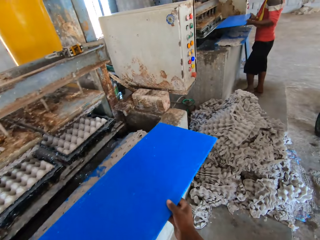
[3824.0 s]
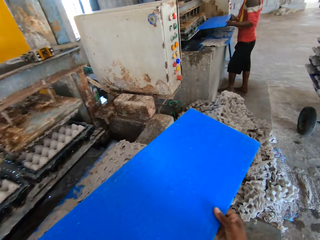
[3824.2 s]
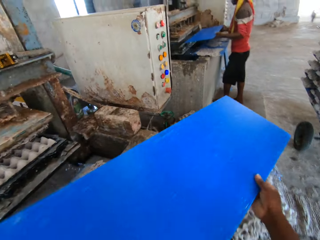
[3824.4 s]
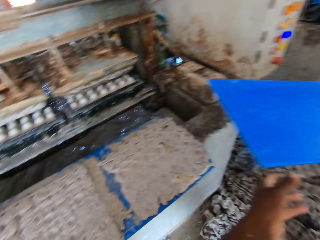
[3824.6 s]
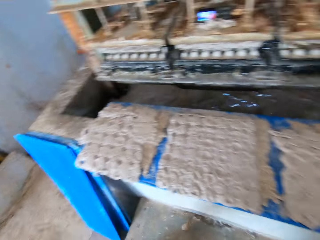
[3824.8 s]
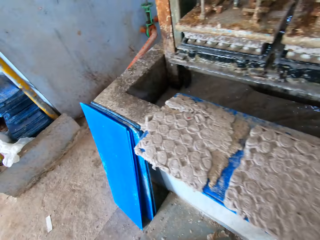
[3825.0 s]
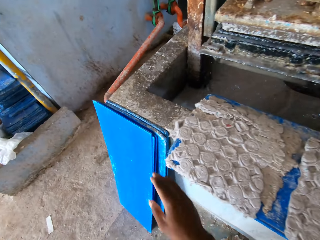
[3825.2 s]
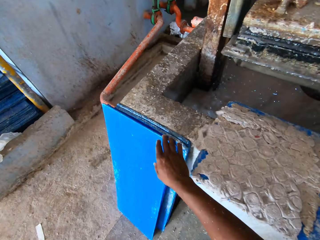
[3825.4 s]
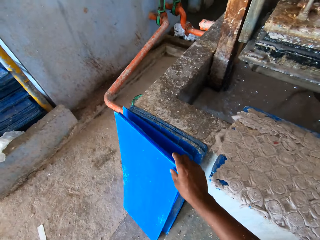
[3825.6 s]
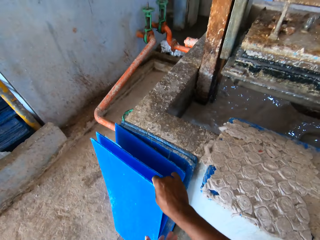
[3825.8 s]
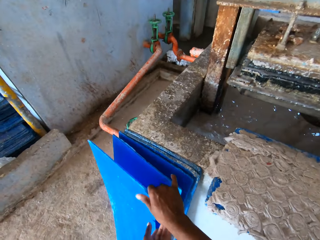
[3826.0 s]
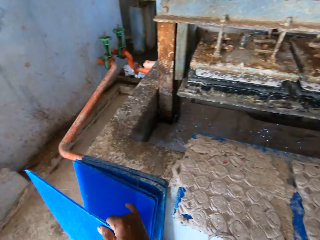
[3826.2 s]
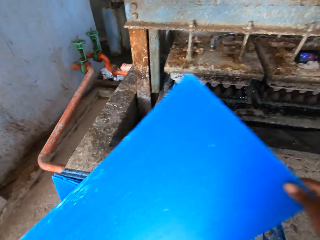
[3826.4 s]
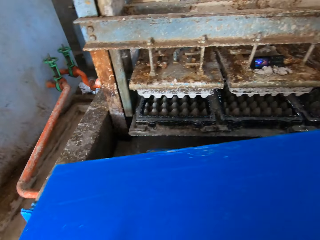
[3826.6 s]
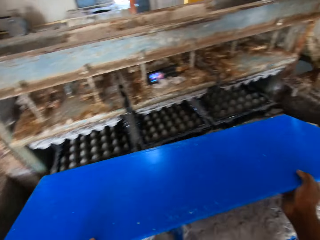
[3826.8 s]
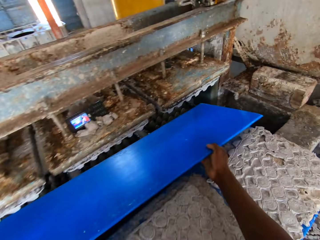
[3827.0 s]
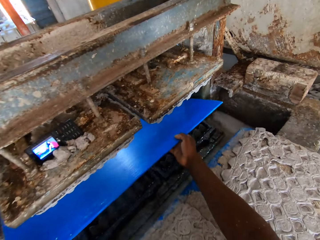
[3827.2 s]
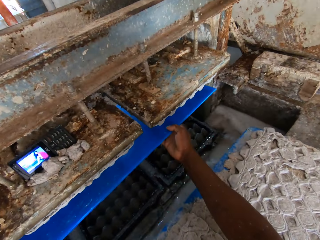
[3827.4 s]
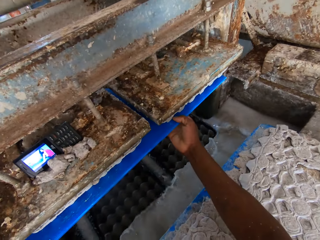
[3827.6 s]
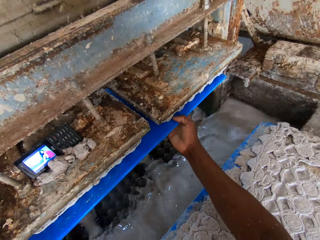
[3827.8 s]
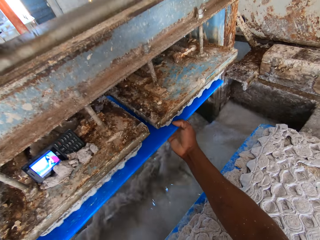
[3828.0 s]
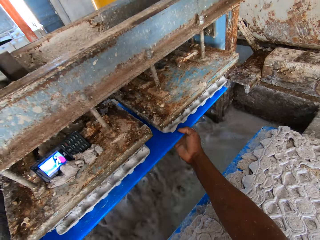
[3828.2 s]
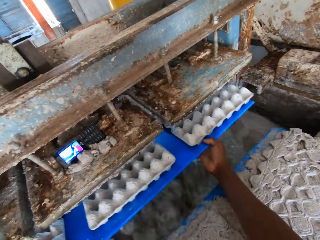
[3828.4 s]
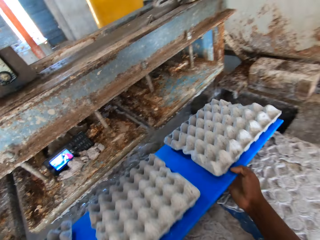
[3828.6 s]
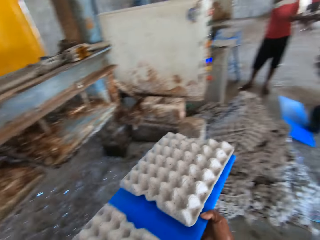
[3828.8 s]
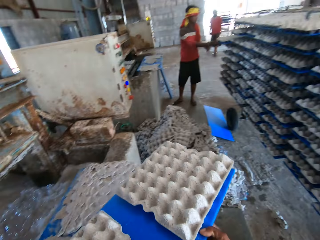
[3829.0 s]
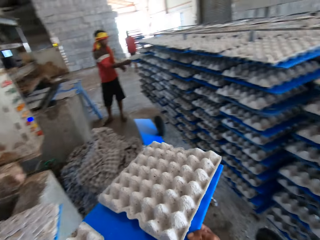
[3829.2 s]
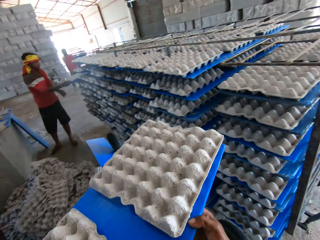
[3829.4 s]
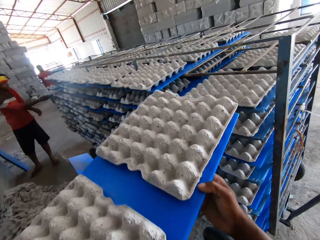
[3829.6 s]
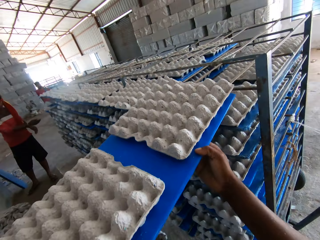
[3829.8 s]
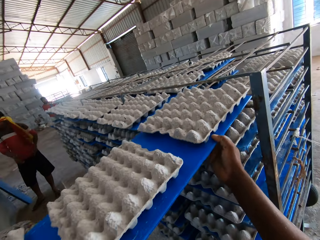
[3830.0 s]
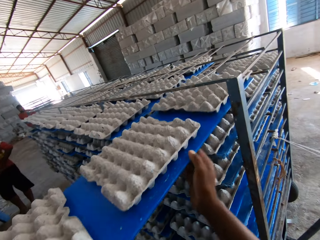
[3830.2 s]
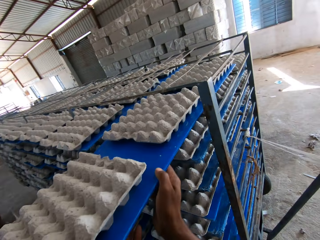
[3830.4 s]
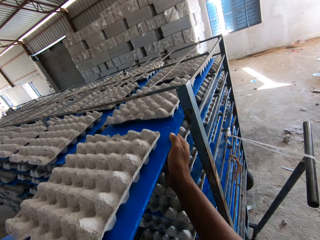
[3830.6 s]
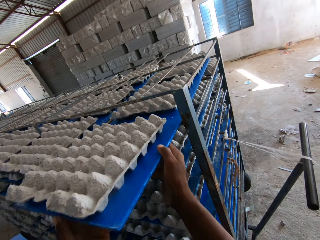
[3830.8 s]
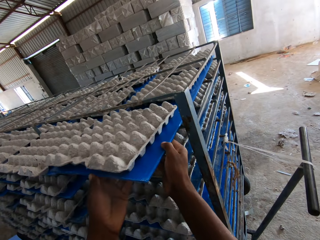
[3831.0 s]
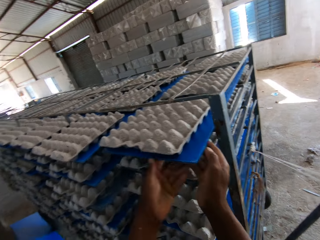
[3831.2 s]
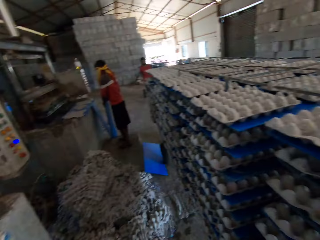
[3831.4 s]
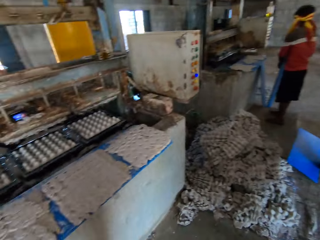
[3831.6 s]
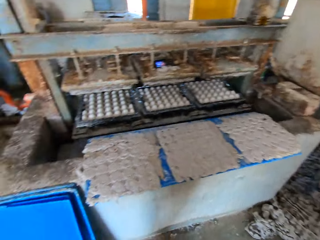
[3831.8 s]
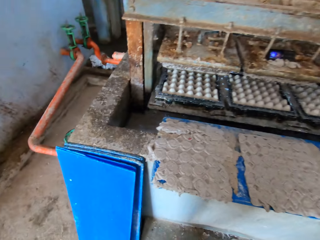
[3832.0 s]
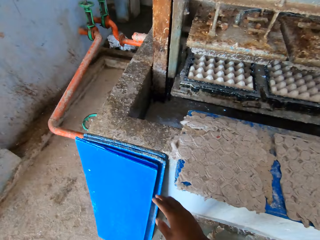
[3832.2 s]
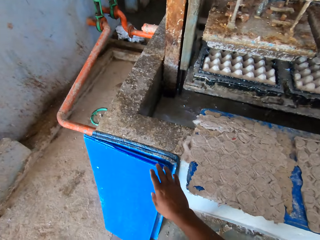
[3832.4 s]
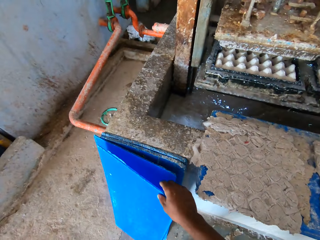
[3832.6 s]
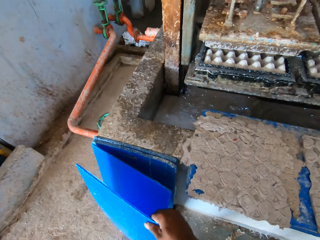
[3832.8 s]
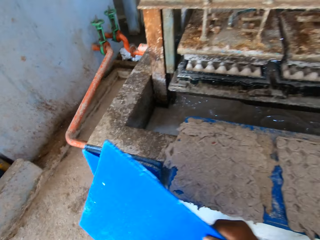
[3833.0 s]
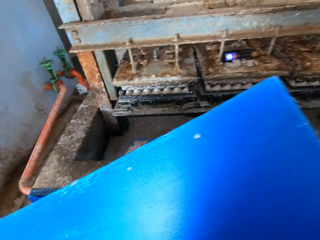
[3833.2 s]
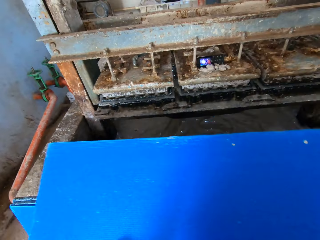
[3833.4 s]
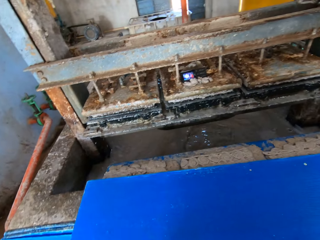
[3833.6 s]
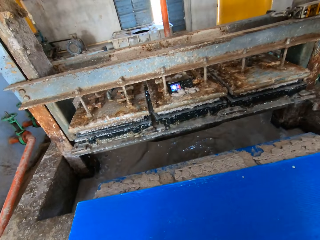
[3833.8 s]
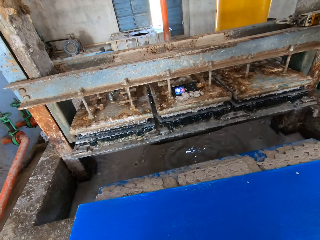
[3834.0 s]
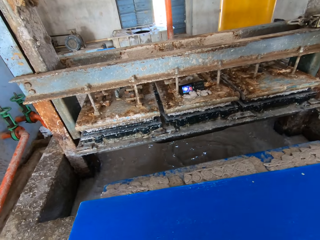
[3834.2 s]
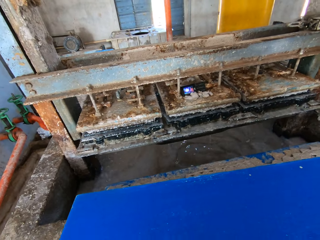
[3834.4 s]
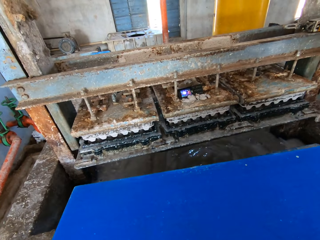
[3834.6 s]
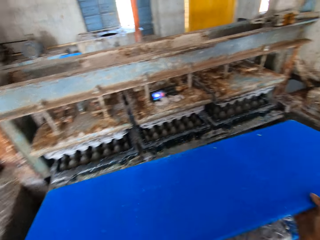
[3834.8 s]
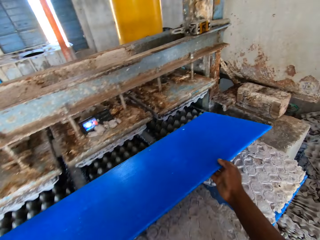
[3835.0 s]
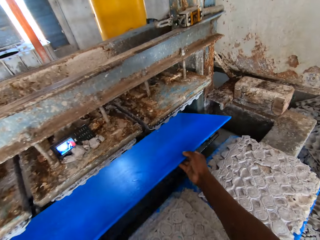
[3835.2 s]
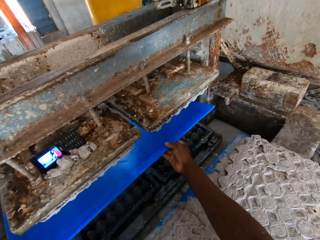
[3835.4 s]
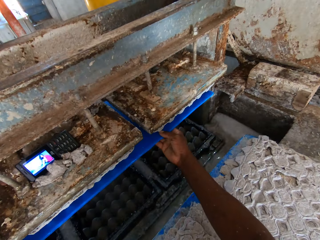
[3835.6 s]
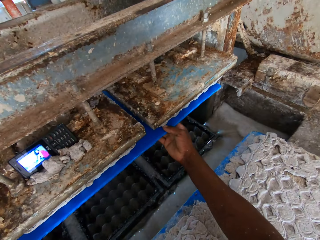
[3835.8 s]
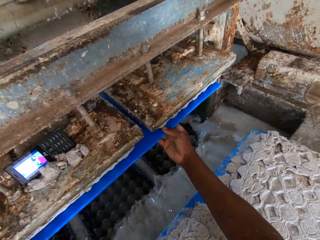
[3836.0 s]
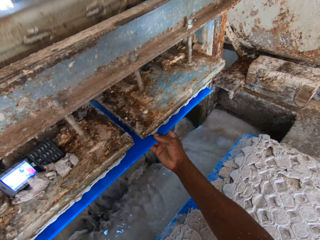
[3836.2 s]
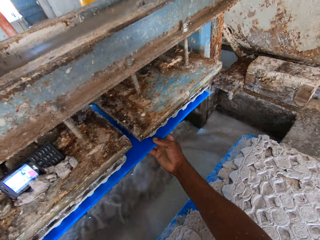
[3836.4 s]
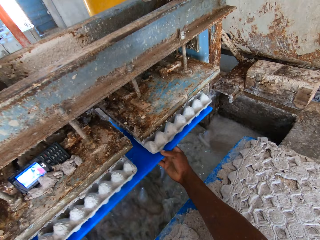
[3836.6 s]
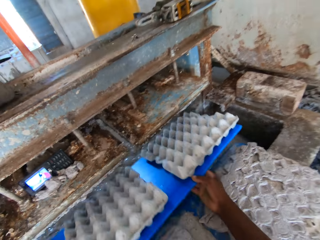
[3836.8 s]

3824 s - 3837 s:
The camera wearer picks a plastic sheet on the plastic sheet with egg trays on the ledge with both hands. A man holds the plastic sheet with both hands. The camera wearer picks a plastic sheet by the ledge on the floor with his right hand. He inserts the plastic sheet into the egg tray machine with both hands. He removes the plastic sheet together with some egg trays on it from the egg tray machine with both hands. The man slides the plastic sheet together with some egg trays in a rack with his right hand. The camera wearer slides the plastic sheet together with the egg trays in the rack with both hands. He picks a plastic sheet by the ledge on the floor with his right hand. He drops the plastic sheet on the plastic sheet with egg trays on the ledge with both hands. He picks a plastic sheet on the plastic sheet with egg trays on the ledge with both hands. He inserts the plastic sheet into the egg tray machine with both hands.

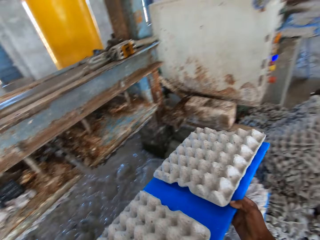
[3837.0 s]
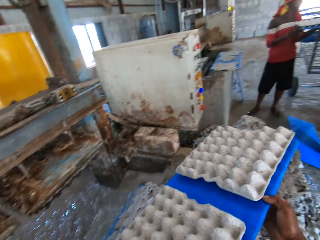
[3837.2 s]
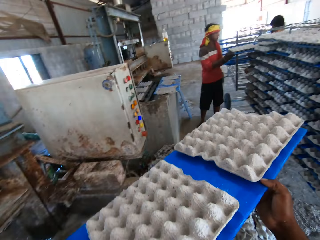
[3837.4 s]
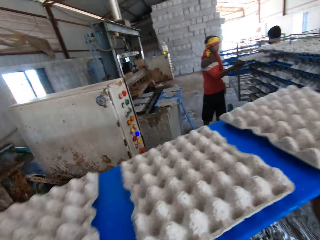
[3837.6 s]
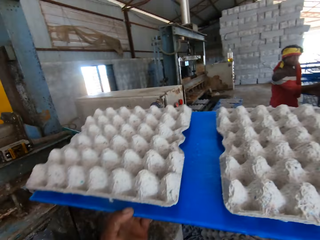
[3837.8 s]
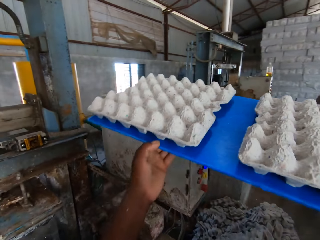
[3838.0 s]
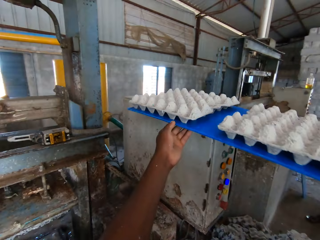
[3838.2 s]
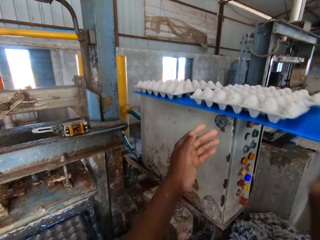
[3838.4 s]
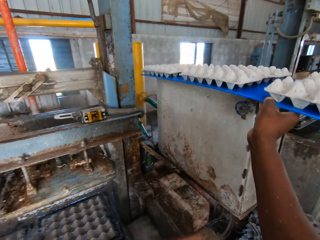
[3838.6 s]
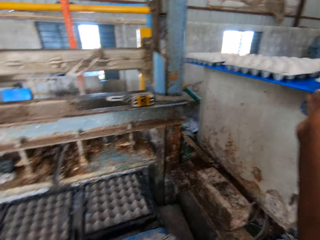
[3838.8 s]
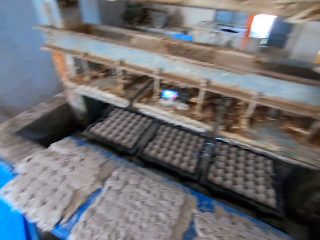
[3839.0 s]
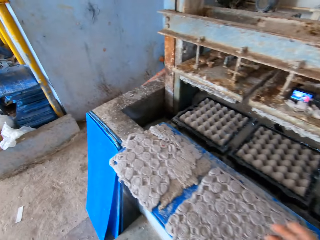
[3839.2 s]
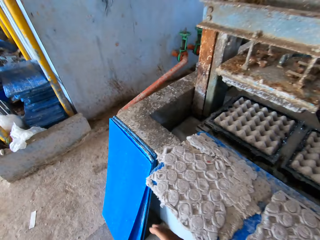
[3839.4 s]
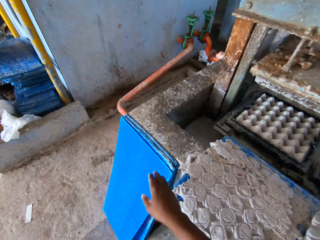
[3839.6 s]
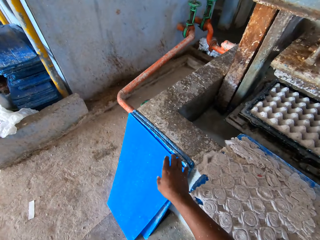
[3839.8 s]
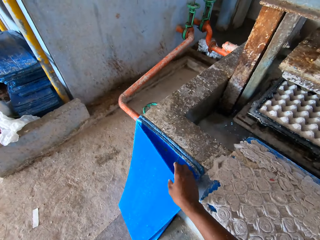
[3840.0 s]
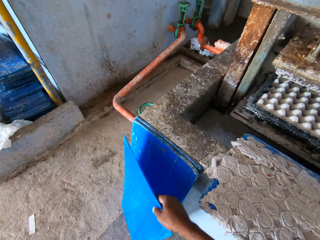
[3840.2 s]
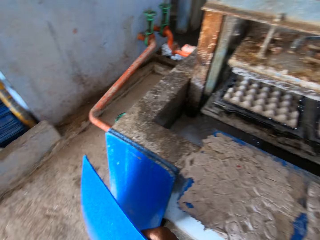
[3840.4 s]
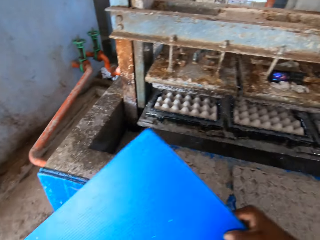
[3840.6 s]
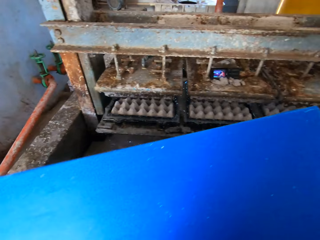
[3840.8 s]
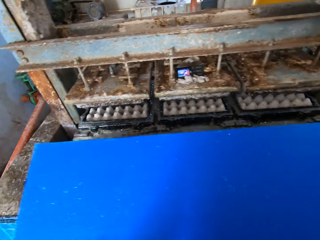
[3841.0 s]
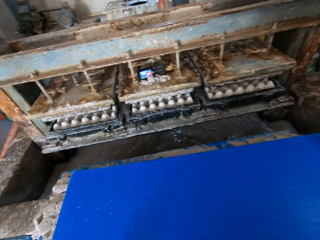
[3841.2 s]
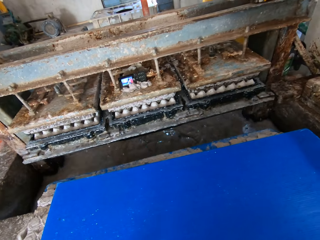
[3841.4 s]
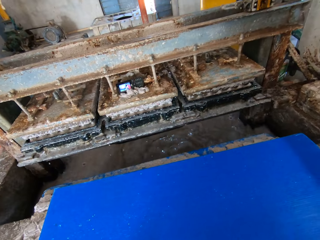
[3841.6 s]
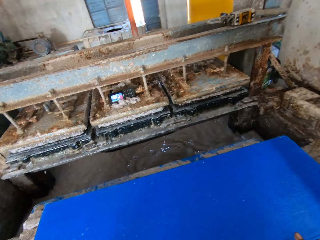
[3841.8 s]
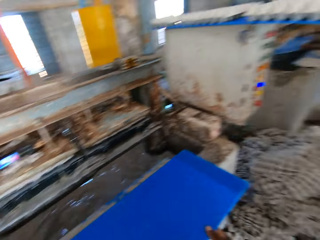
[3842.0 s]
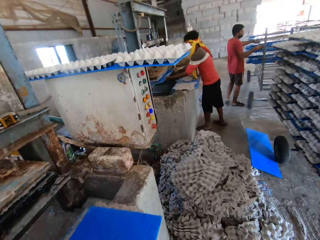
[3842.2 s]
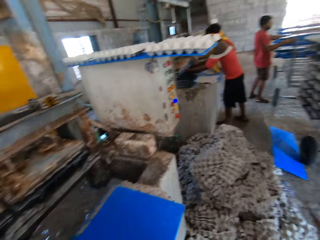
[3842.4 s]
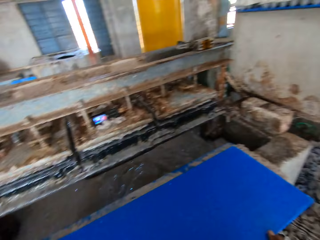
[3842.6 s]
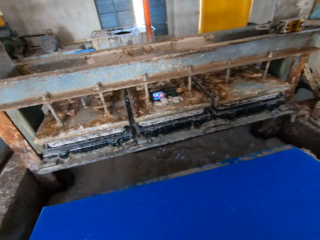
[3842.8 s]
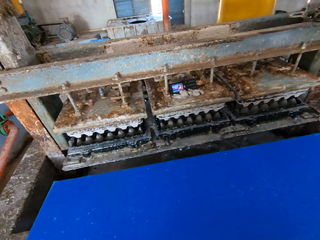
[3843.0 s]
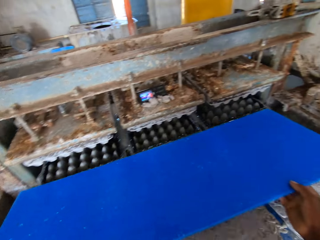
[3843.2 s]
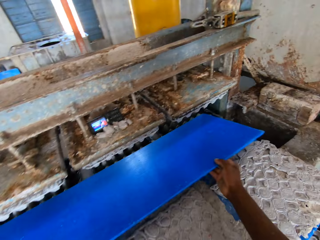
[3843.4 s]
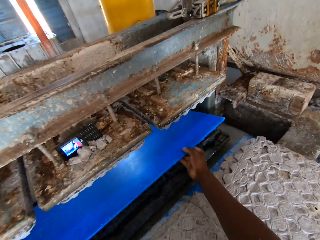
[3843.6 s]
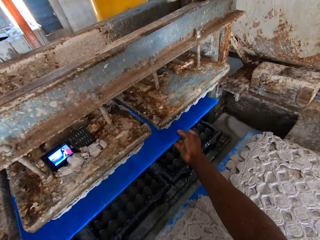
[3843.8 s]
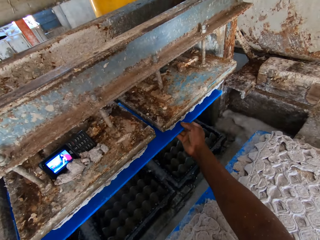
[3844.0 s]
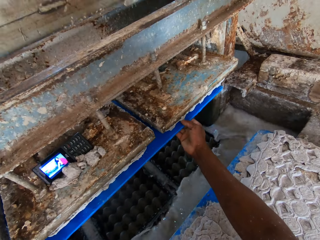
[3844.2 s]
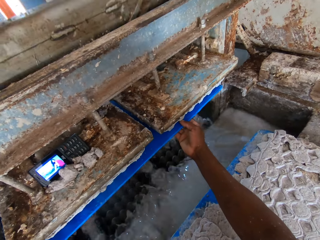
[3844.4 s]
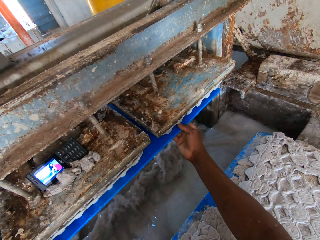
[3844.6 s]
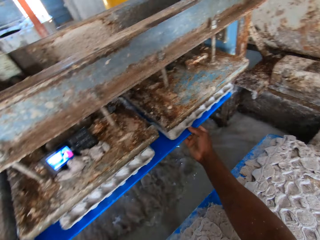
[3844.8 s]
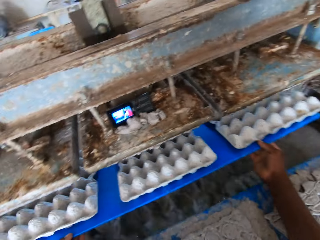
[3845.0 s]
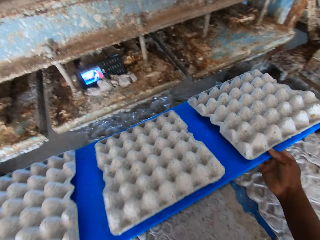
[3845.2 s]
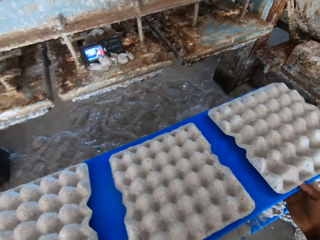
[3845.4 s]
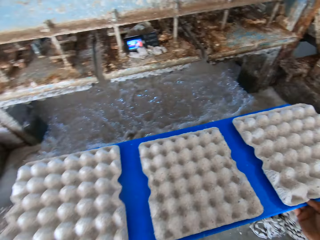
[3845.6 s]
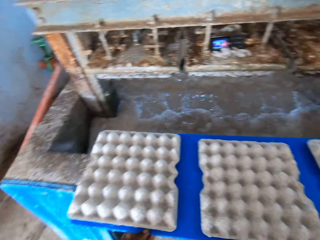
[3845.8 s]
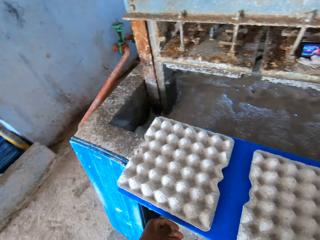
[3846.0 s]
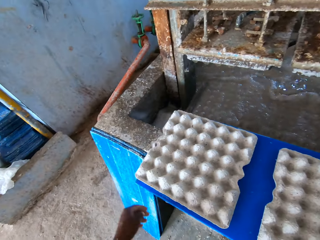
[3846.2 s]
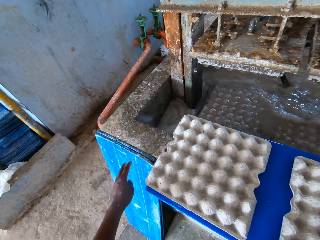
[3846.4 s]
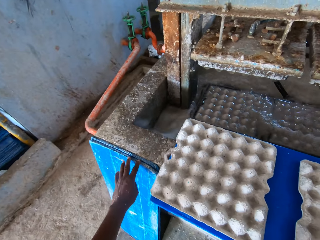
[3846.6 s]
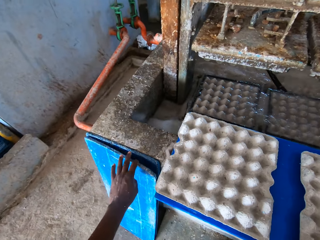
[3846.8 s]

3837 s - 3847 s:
The camera wearer removes the plastic sheet together with some egg trays on it from the egg tray machine with both hands. A man slides the plastic sheet together with some egg trays in the rack with his right hand. The camera wearer drops the plastic sheet together with some egg trays on a control panel of the egg tray machine with both hands. He picks a plastic sheet by the ledge on the floor with his right hand. He holds the plastic sheet on the plastic sheet with egg trays on the ledge with both hands. Another man adjusts some plastic sheets in the rack with both hands. The camera wearer inserts the plastic sheet into the egg tray machine with both hands. He removes the plastic sheet together with some egg trays on it from the egg tray machine with both hands. He drops the plastic sheet together with the egg trays on the plastic sheet with egg trays on the ledge with both hands.
